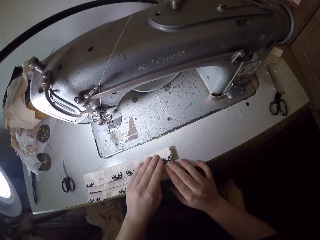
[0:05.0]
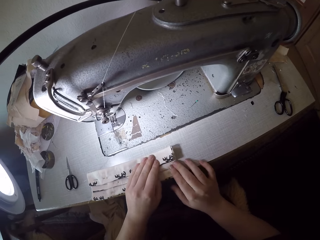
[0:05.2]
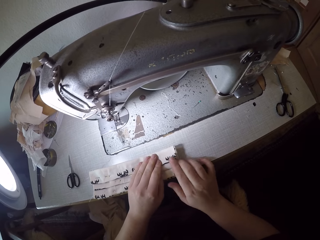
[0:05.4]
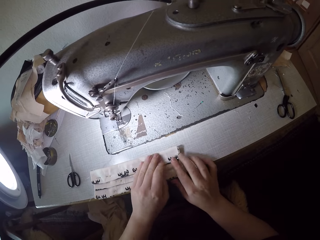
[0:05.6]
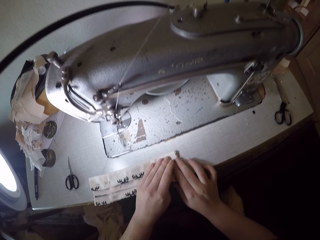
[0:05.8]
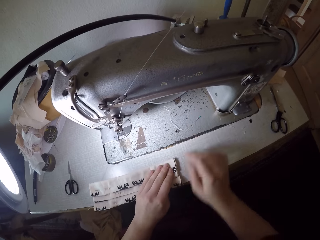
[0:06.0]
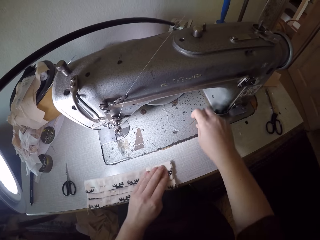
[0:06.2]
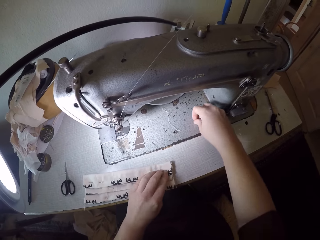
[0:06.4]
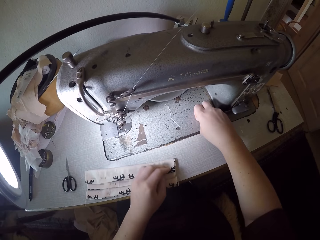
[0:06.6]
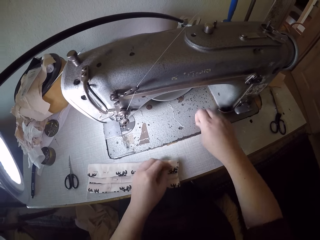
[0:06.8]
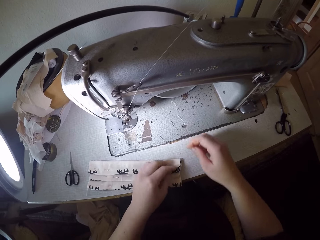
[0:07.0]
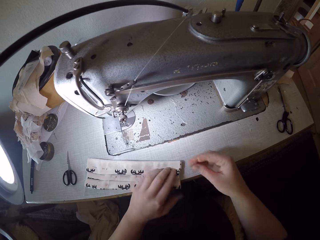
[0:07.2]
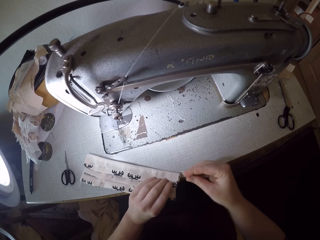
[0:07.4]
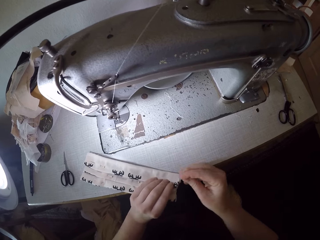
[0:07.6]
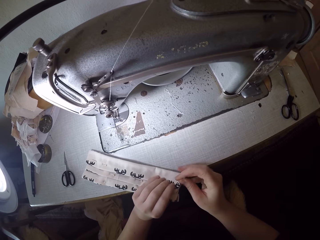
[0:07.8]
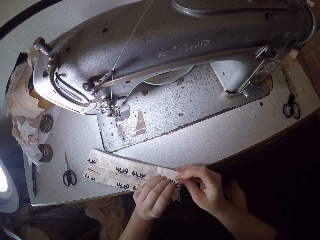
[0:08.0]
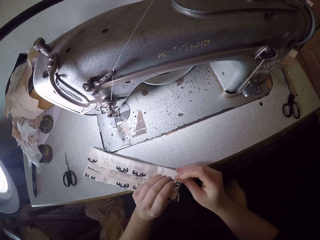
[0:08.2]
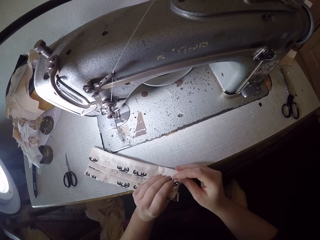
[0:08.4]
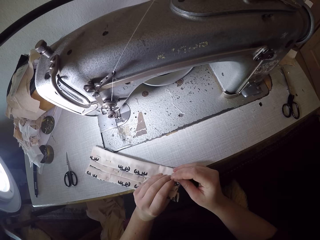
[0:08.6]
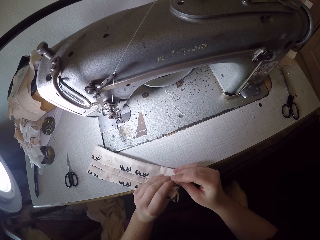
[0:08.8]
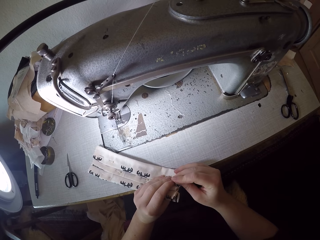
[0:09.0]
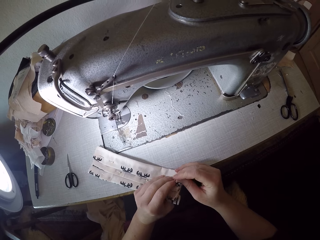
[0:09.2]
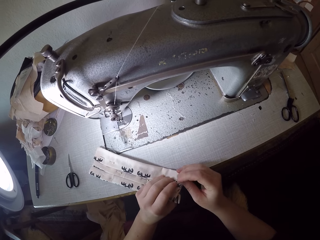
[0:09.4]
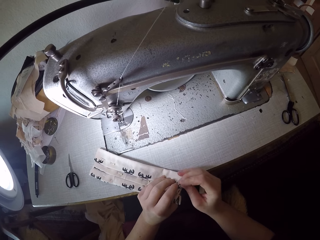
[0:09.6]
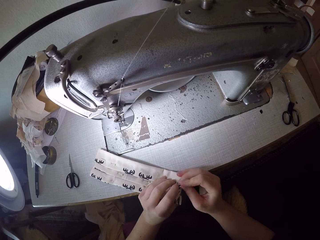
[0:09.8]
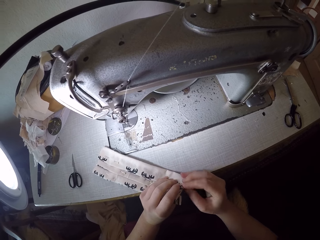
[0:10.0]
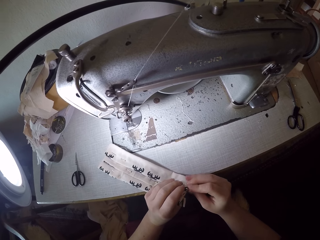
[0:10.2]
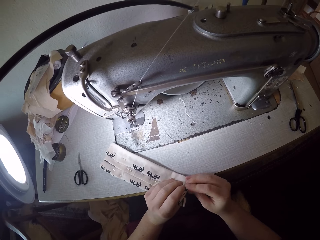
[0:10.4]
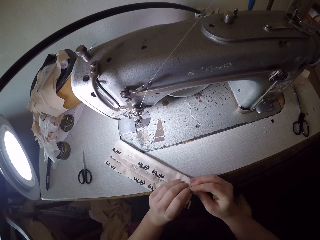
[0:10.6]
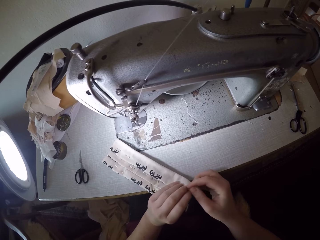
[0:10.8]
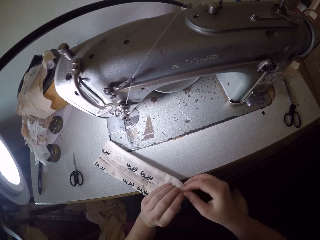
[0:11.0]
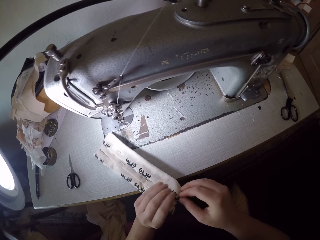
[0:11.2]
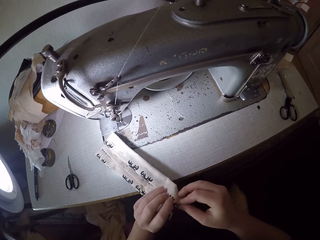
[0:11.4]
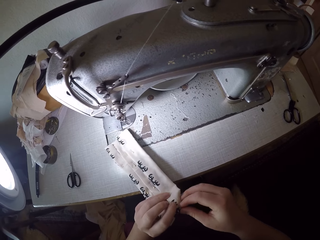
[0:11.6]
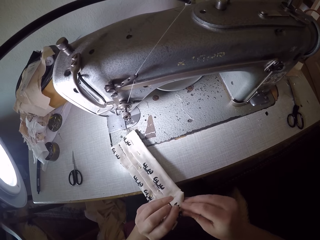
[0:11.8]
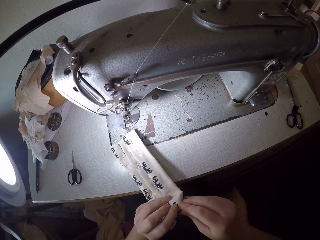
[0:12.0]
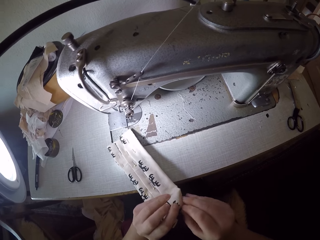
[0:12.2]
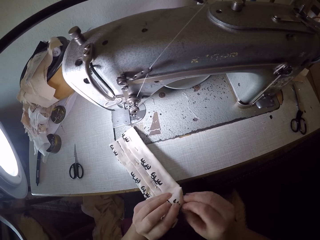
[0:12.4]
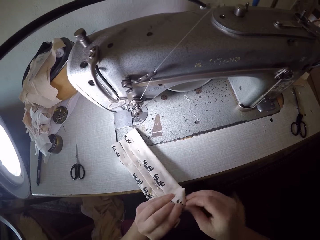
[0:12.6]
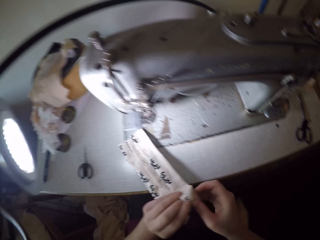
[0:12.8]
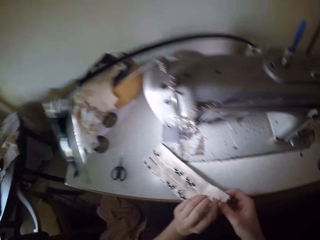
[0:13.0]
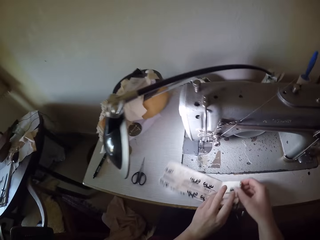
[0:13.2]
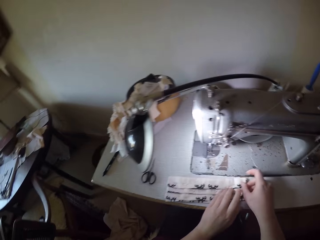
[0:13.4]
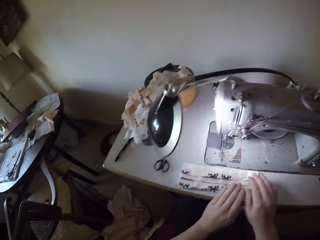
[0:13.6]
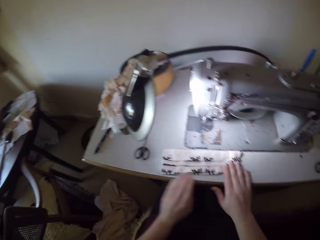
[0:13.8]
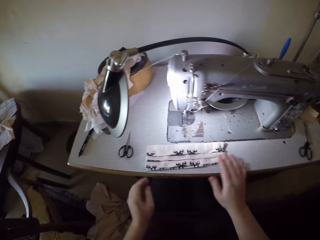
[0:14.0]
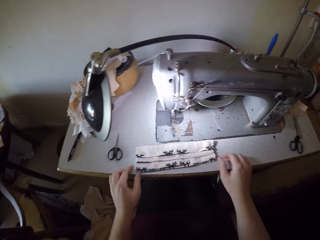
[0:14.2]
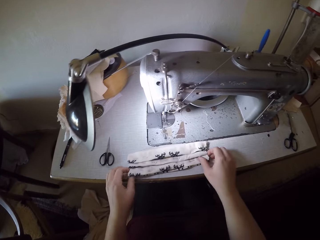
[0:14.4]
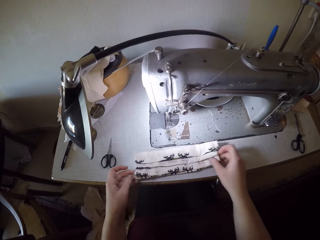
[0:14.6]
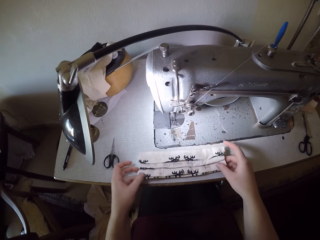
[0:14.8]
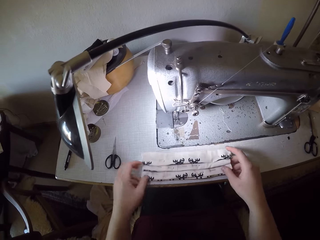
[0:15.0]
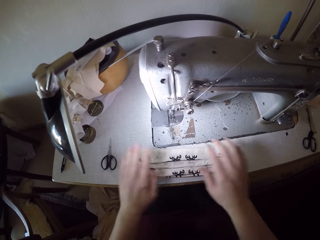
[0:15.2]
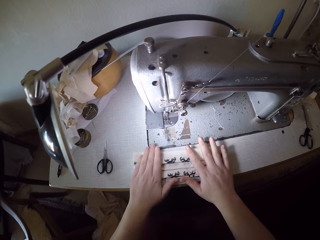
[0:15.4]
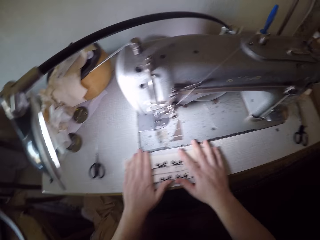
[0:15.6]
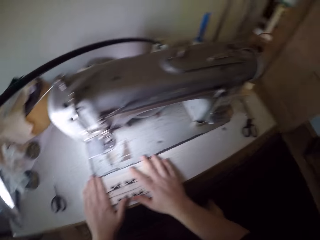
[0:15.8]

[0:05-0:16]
The camera wearer picks up the pin on the sewing machine with her right hand. She puts the pin in the piece of cloth with her right hand and firmly holds the piece of cloth on the sewing machine with her left hand. She places the piece of cloth on the sewing table. She adjusts the piece of cloth with both hands on the sewing machine. She places both of her hands on the piece of cloth.

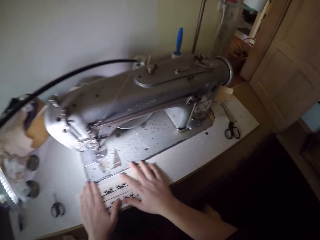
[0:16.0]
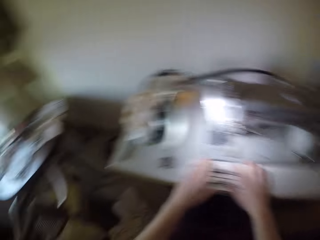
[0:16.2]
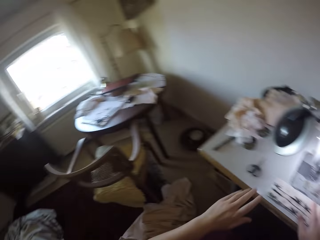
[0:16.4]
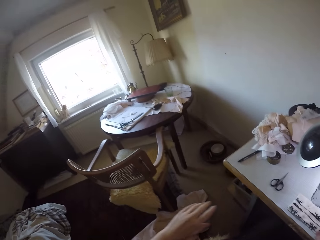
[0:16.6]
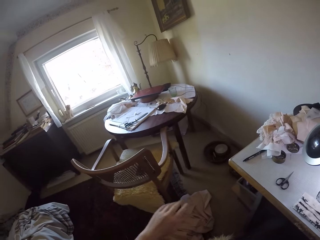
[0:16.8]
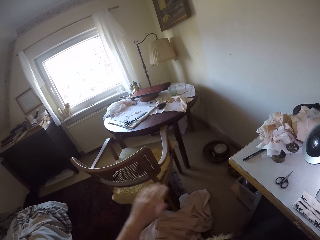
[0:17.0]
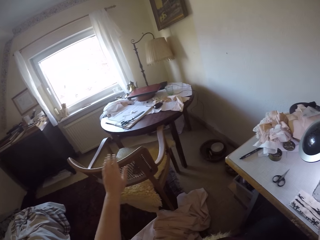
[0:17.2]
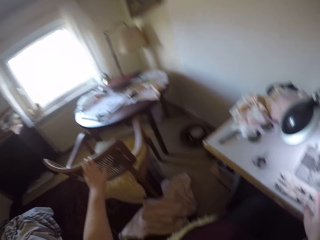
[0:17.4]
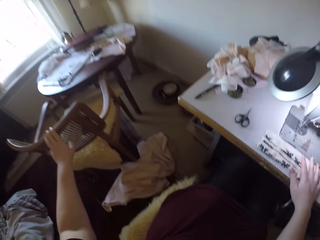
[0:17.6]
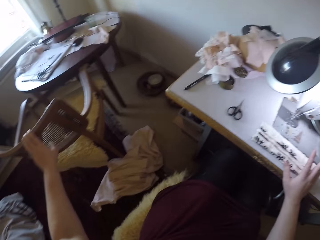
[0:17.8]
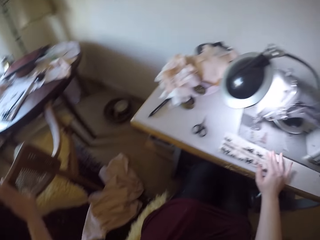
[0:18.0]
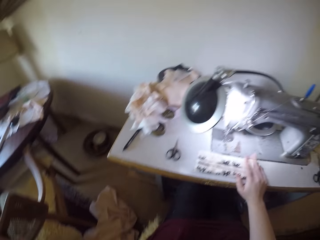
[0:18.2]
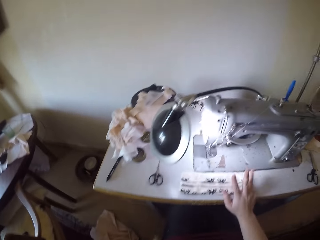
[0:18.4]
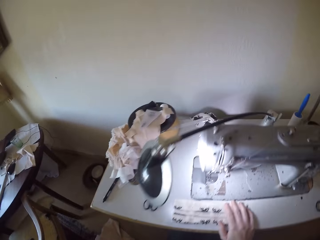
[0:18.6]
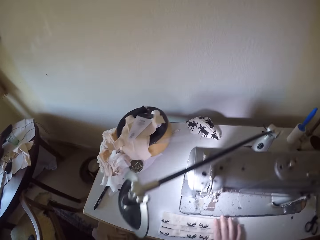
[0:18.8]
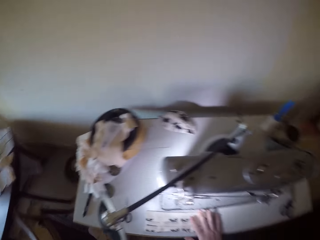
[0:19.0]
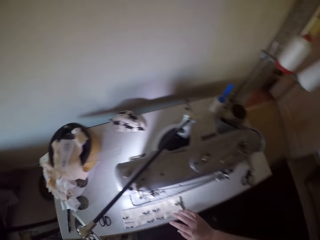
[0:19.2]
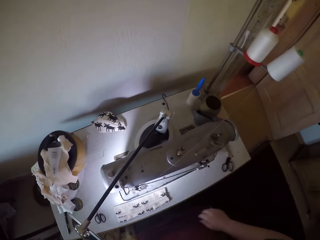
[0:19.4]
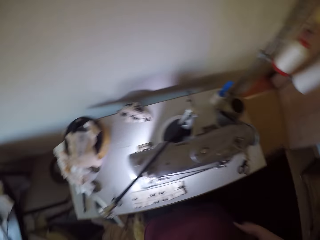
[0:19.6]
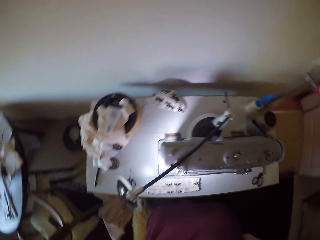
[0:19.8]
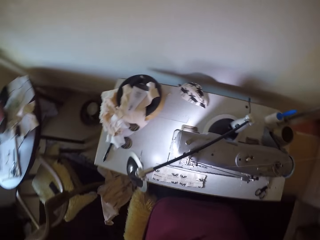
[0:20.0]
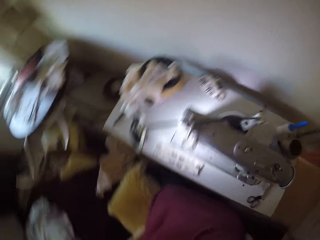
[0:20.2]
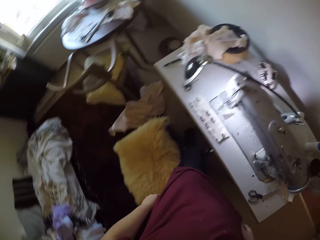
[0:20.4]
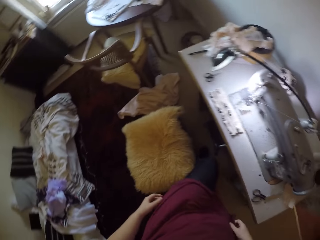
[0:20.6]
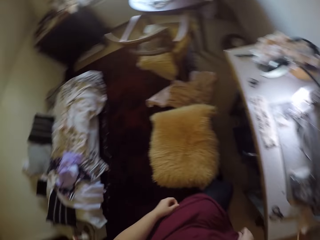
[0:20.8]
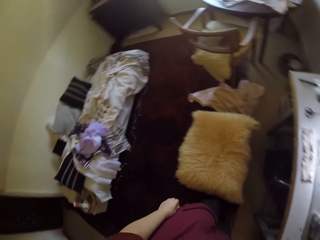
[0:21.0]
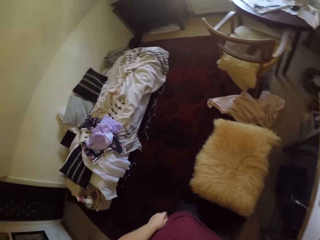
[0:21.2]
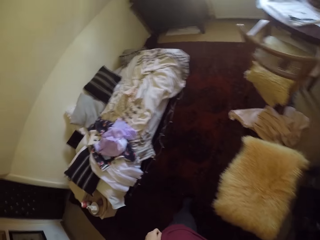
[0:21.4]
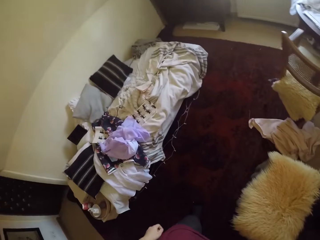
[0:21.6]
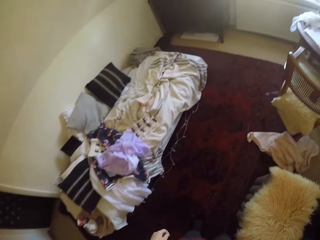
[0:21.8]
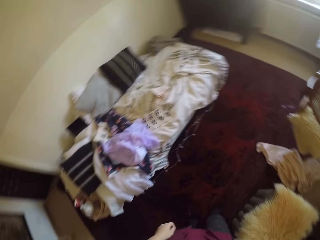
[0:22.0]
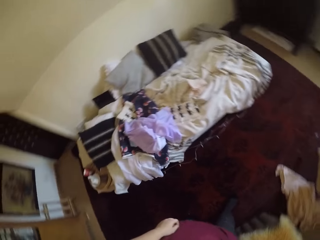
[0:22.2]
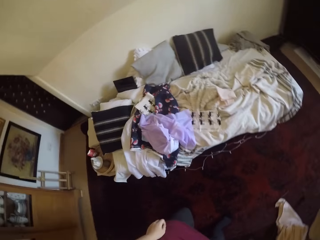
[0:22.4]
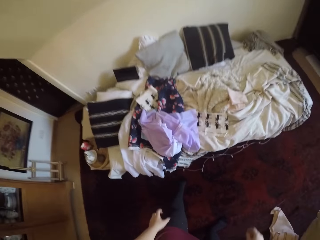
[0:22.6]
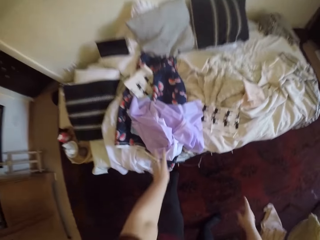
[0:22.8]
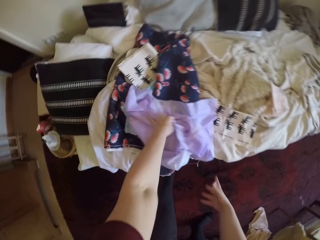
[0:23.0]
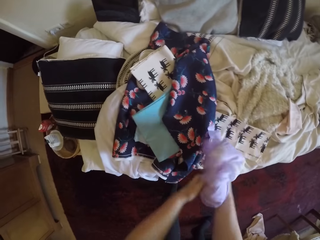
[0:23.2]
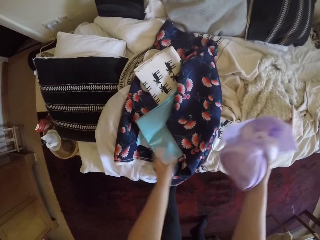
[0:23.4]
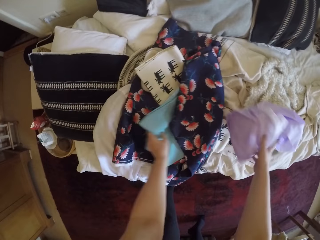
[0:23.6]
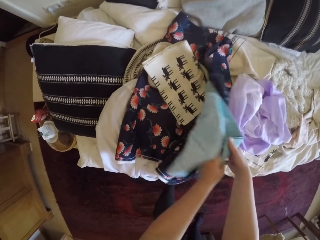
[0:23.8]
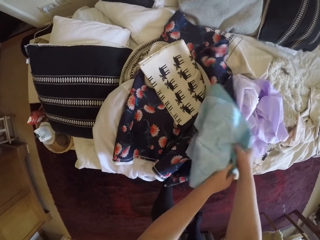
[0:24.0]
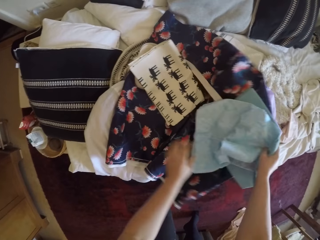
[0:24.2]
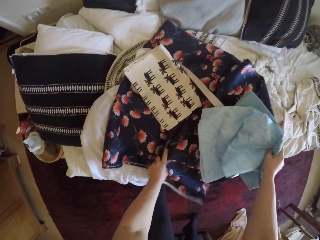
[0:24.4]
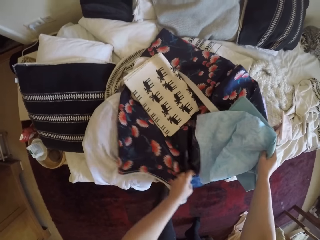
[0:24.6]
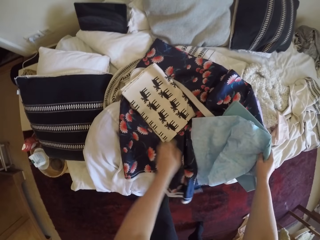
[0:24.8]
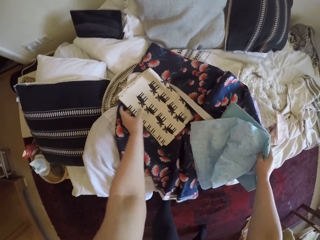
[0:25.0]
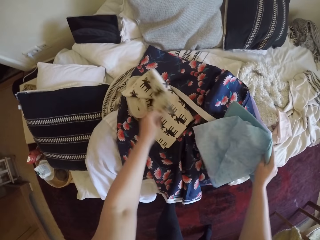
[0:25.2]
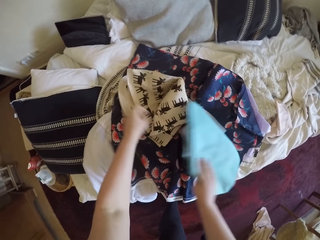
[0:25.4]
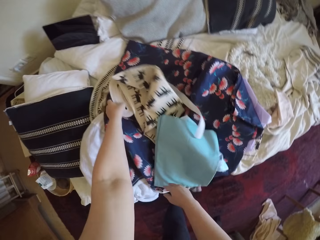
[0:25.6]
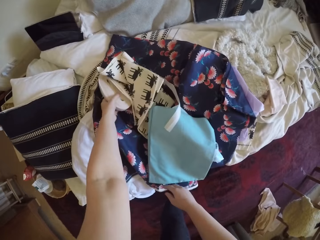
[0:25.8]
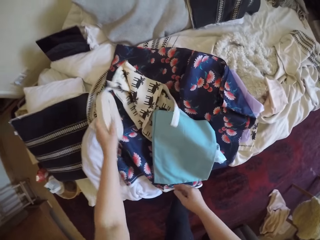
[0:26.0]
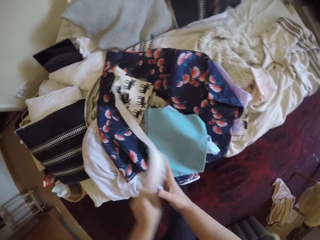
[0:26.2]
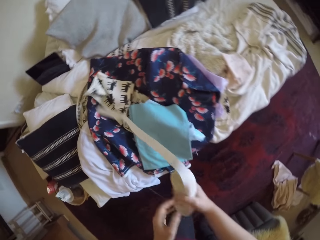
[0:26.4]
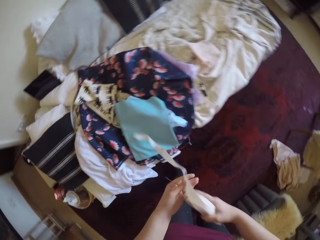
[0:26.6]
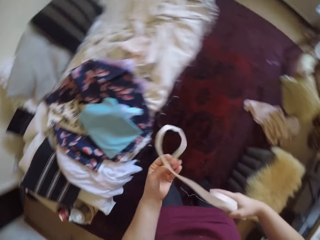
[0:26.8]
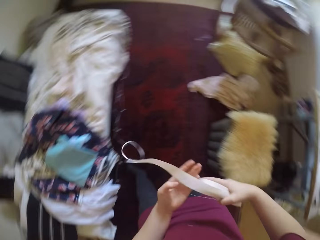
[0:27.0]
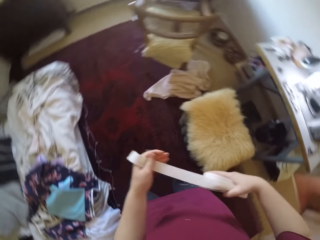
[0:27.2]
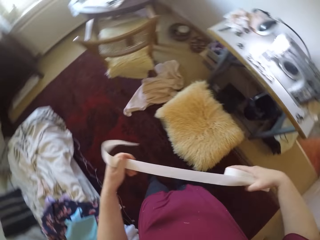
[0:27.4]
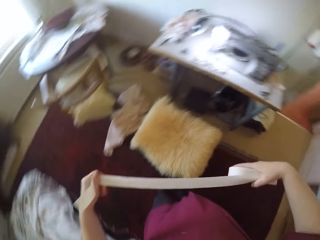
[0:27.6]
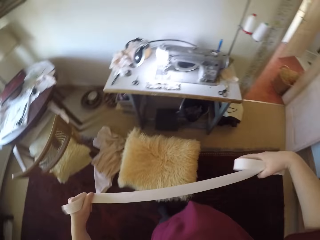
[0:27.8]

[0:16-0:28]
The camera wearer turns the camera to the left side of the room. She puts her left hand on the top rail of a wooden chair beside the sewing machine. She turns the camera to the sewing machine. She hits the fingers of her right hand on the surface of the sewing table rhythmically. She takes her right hand off the sewing machine. She stands up from the stool at the sewing machine. She turns in an opposite direction from the sewing machine. She moves towards a heap of clothes and throw pillows on a bed. She bends towards the bed. She picks up a cloth from the bed with her left hand and passes the cloth from her left hand to her right hand. She picks up another cloth from the bed with her left hand. She drops the cloth on the bed with her right hand. She passes the cloth from her left hand to her right hand. She searches for an elastic strap among the clothes on the bed with her left hand. She drops the cloth in her right hand on the bed. She picks the elastic strap from the bed with her left hand. She passes the elastic strap from her left hand to her right hand. She walks across the room. She rises to her feet. She holds the elastic strap with both hands. She turns towards the sewing machine. She lengthens the elastic strap with both hands and strokes her left hand over the elastic strap.
